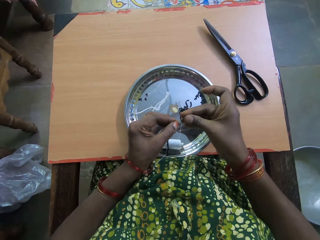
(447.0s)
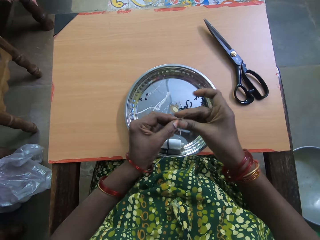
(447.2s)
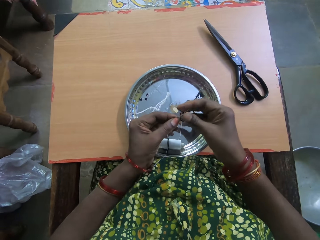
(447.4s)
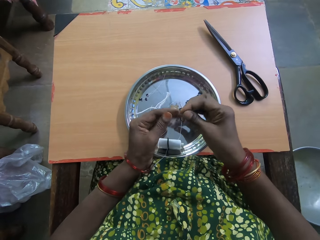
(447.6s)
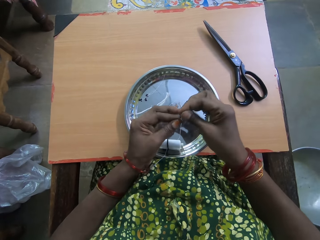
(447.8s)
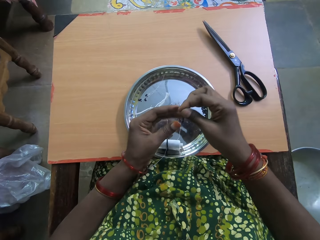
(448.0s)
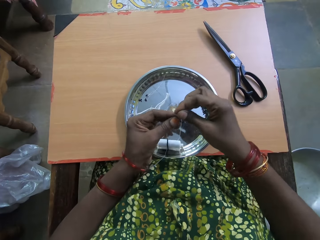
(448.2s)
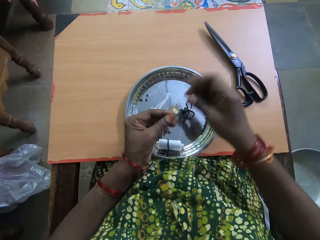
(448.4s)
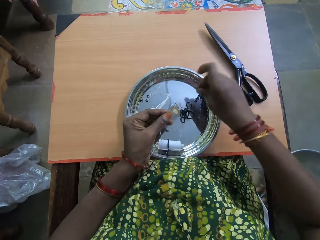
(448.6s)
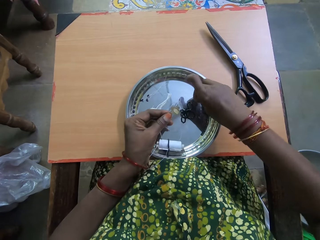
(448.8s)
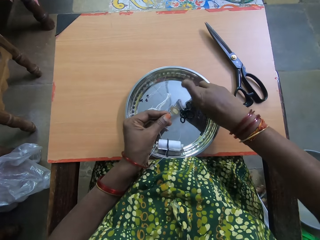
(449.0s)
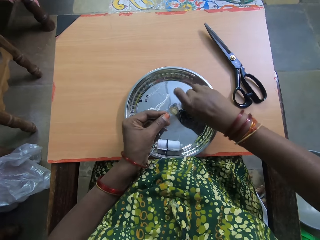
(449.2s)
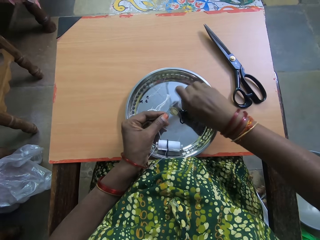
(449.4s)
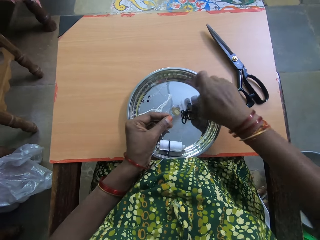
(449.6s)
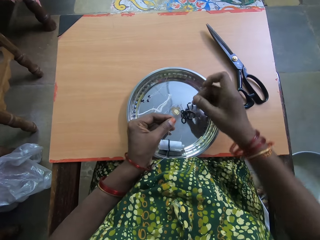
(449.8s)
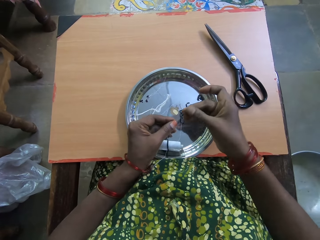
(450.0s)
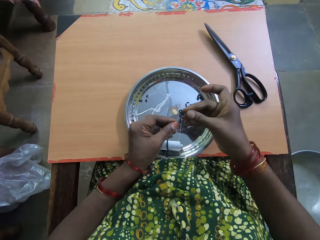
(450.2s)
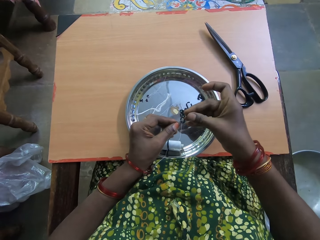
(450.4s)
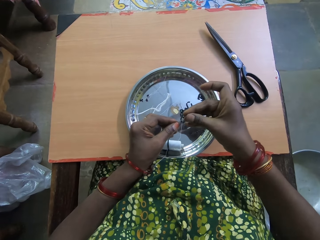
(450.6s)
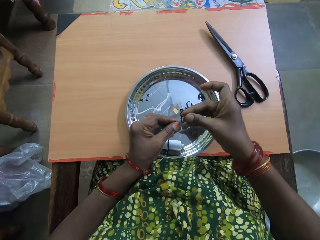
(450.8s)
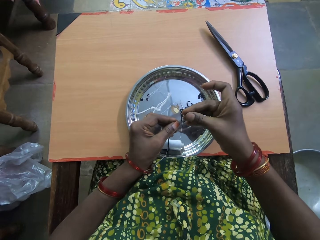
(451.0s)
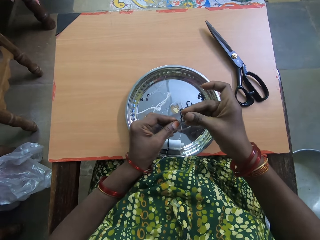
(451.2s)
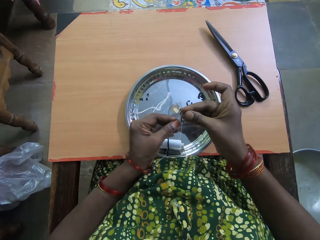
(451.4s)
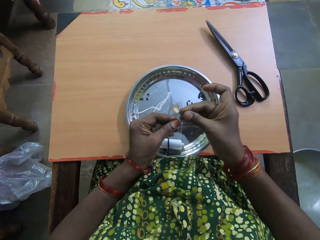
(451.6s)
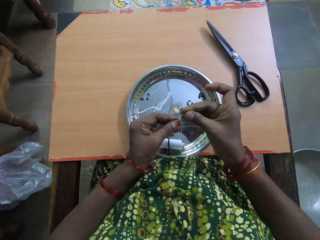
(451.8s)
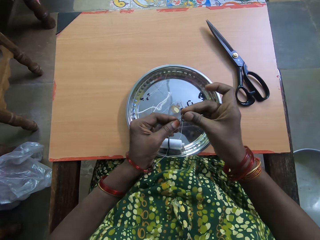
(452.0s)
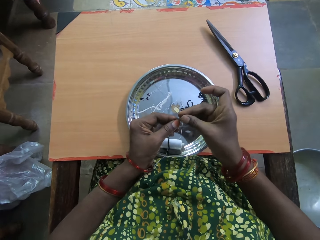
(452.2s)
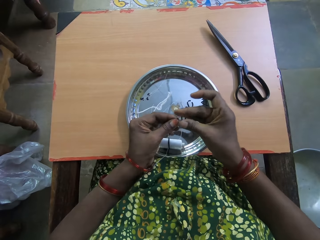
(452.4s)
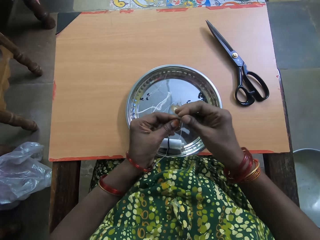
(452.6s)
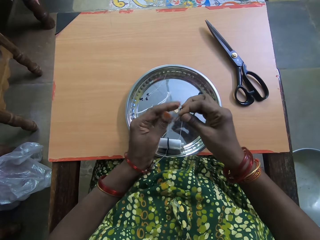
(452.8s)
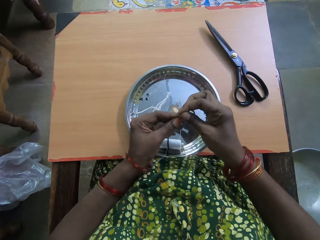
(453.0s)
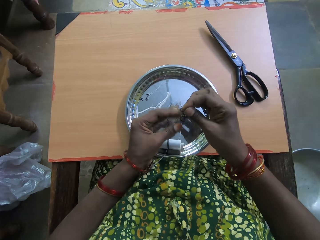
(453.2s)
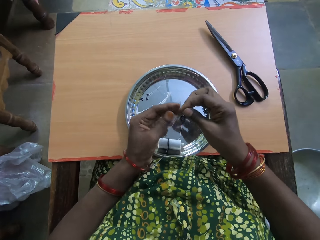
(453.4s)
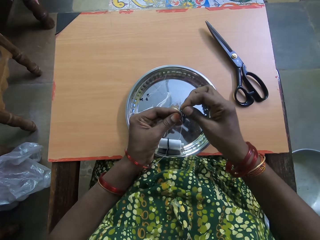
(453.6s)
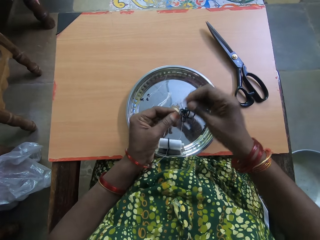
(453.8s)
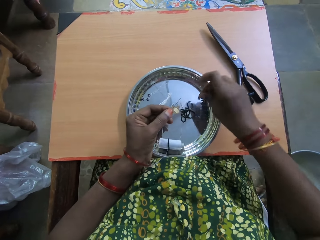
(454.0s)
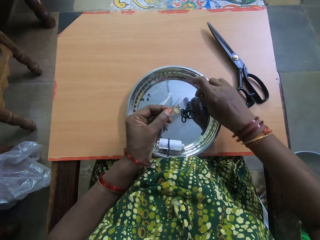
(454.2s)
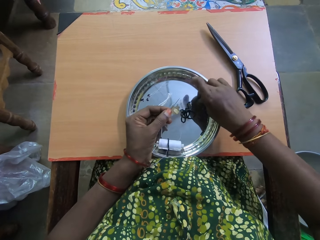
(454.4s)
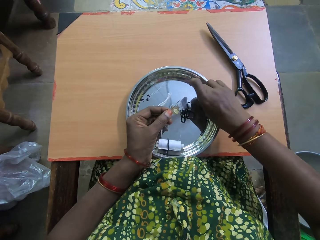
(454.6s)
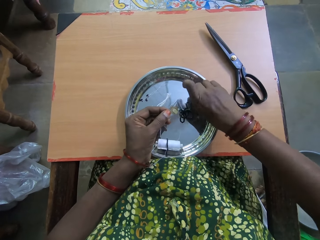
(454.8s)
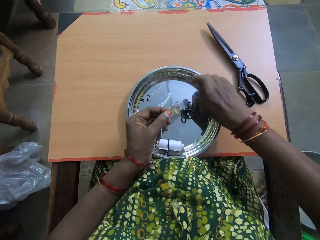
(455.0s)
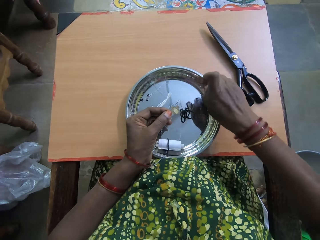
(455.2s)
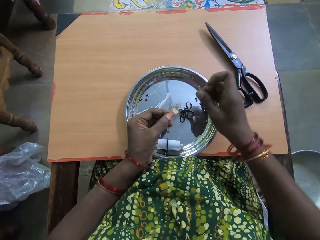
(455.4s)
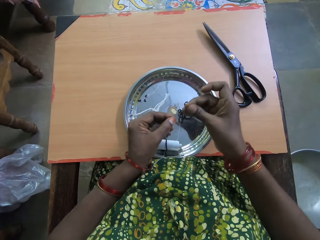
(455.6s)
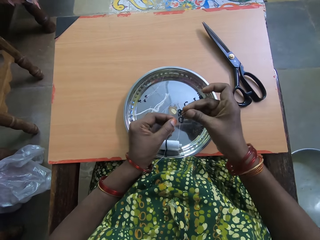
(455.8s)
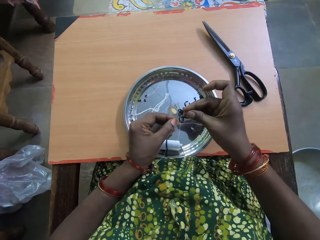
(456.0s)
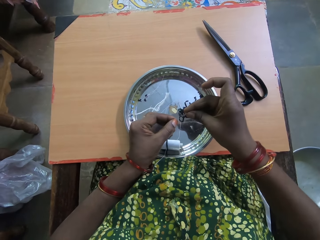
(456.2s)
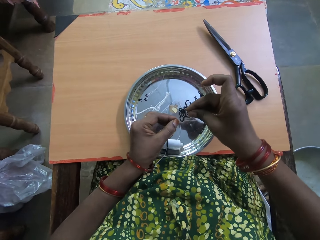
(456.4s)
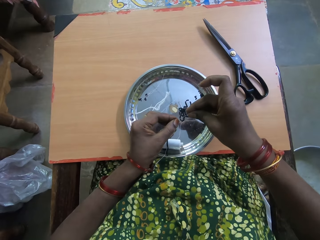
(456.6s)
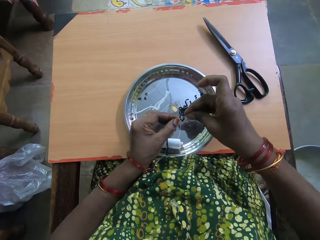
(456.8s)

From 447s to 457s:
The camera wearer inserts the bead into the thread with her right hand. She drags down the bead in the thread with her left hand. She picks up another bead from the tray on the table with her right hand. She inserts the bead into the thread with her right hand. She drags down the bead in the thread with her left hand. She picks up another bead from the tray on the table with her right hand.

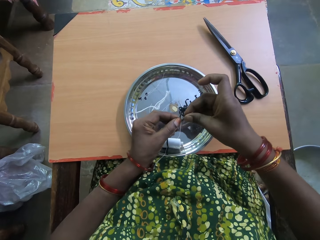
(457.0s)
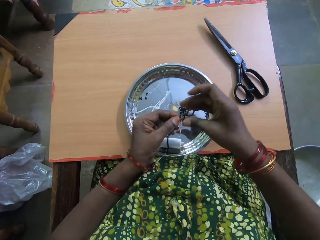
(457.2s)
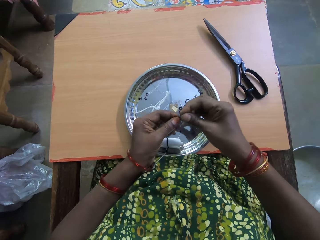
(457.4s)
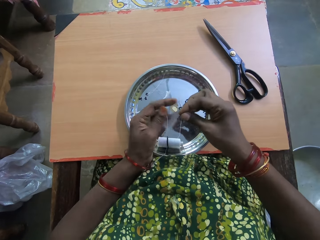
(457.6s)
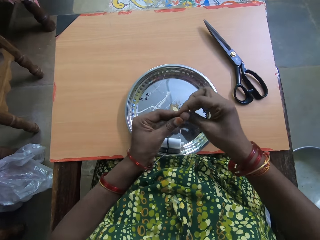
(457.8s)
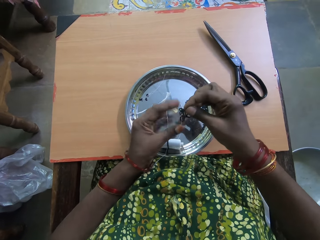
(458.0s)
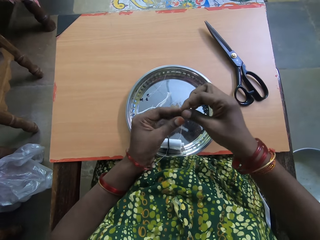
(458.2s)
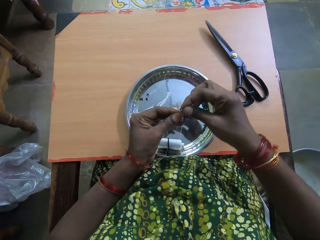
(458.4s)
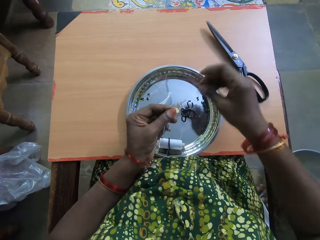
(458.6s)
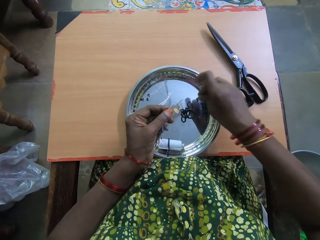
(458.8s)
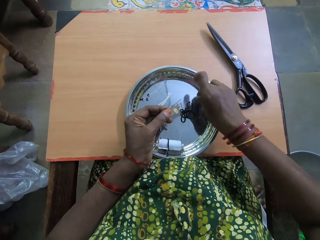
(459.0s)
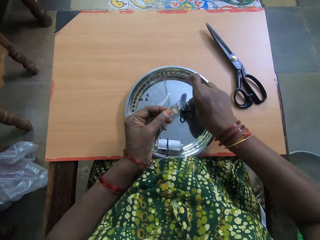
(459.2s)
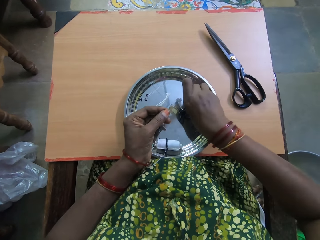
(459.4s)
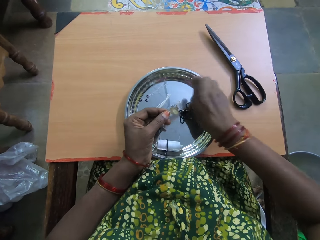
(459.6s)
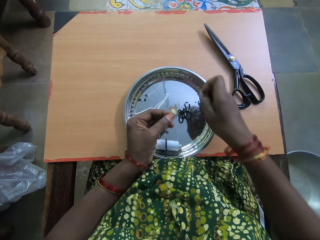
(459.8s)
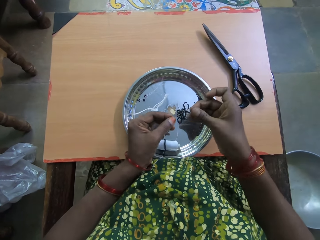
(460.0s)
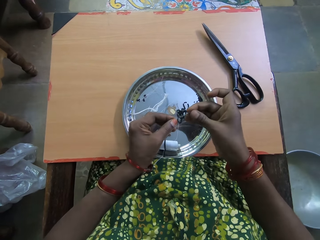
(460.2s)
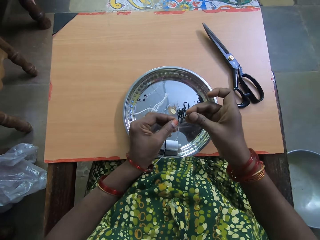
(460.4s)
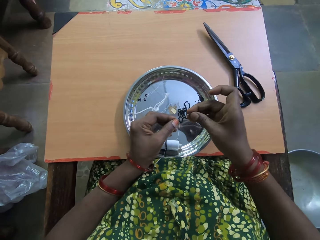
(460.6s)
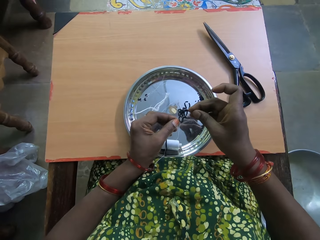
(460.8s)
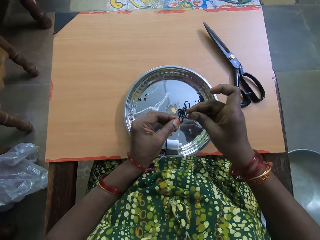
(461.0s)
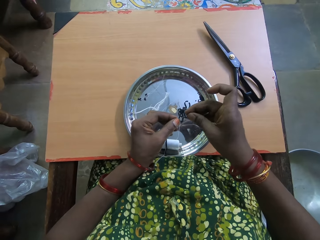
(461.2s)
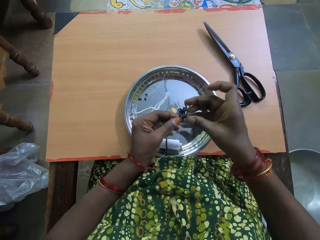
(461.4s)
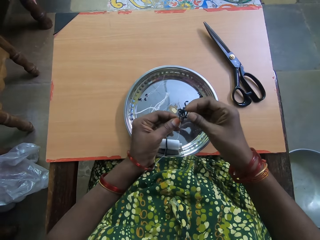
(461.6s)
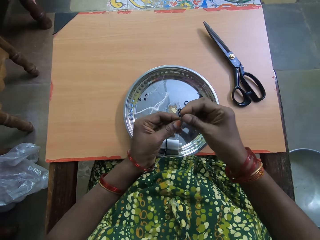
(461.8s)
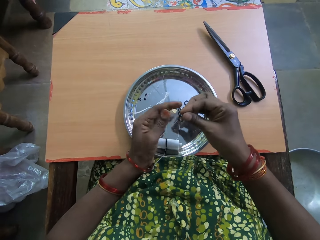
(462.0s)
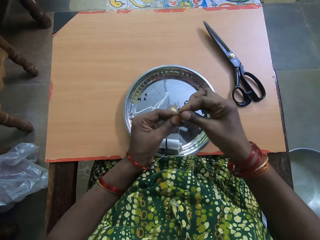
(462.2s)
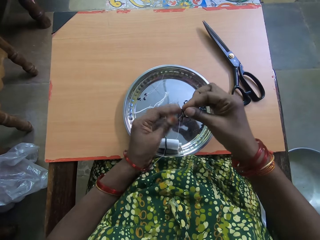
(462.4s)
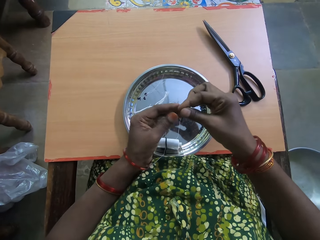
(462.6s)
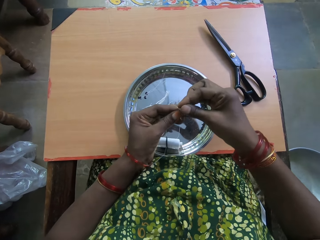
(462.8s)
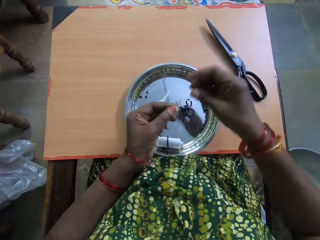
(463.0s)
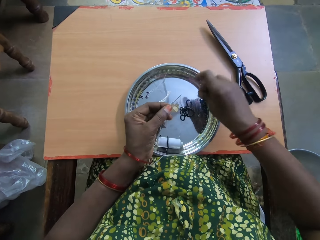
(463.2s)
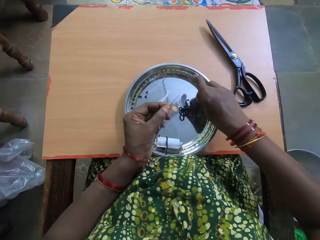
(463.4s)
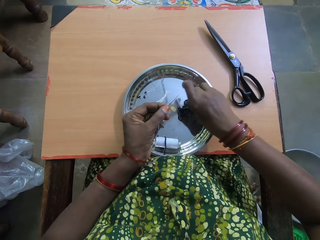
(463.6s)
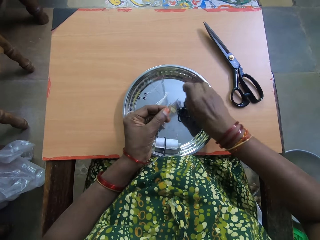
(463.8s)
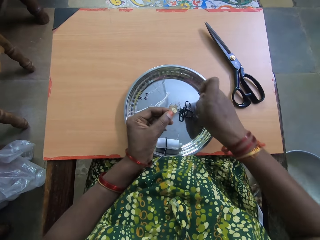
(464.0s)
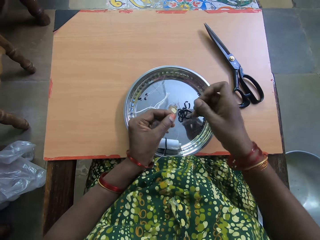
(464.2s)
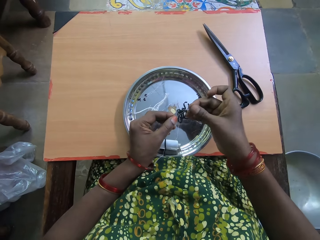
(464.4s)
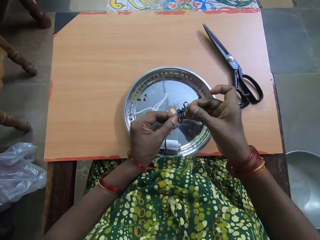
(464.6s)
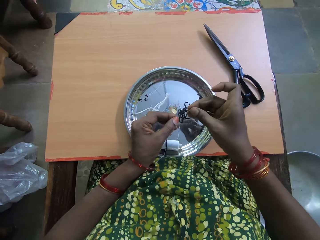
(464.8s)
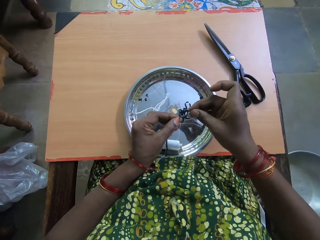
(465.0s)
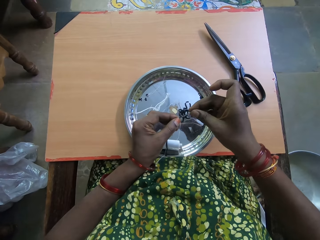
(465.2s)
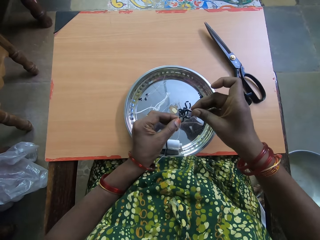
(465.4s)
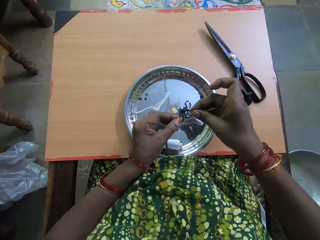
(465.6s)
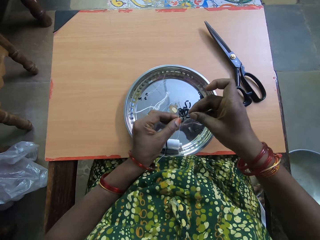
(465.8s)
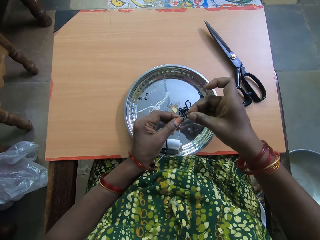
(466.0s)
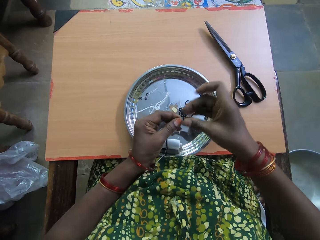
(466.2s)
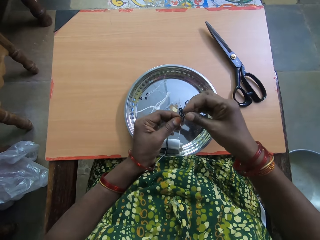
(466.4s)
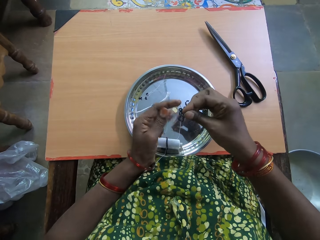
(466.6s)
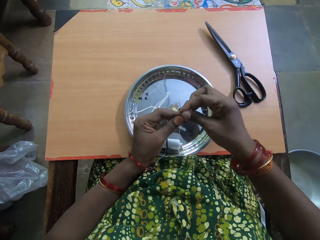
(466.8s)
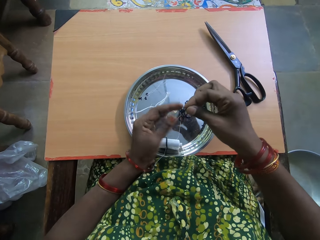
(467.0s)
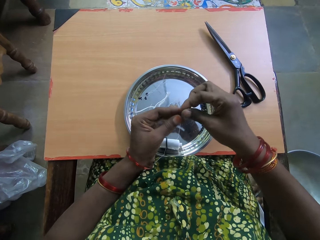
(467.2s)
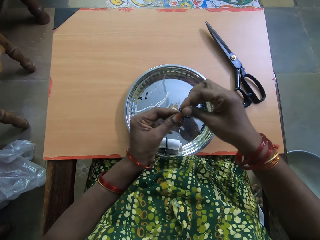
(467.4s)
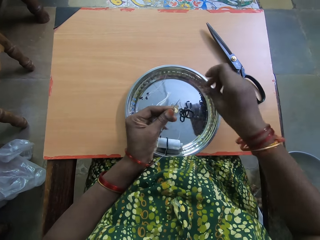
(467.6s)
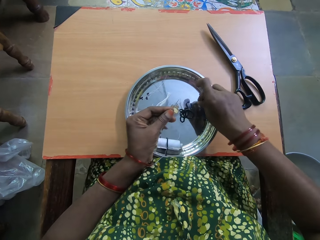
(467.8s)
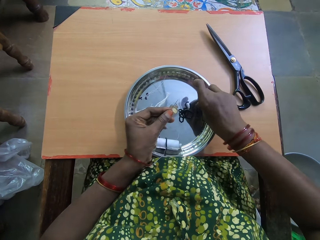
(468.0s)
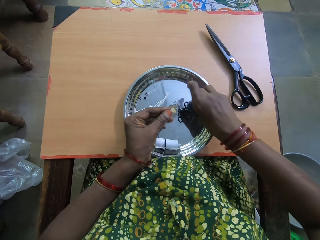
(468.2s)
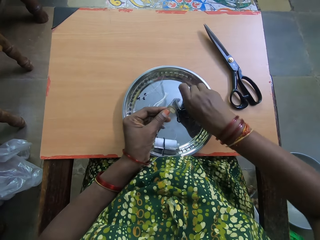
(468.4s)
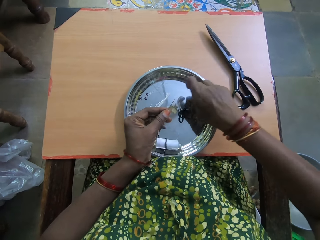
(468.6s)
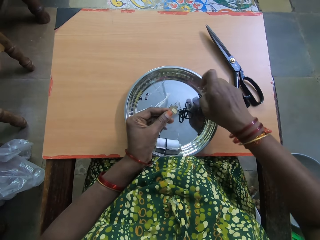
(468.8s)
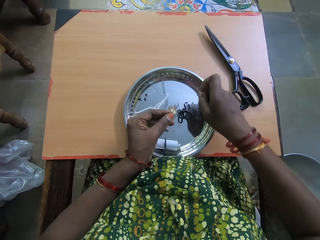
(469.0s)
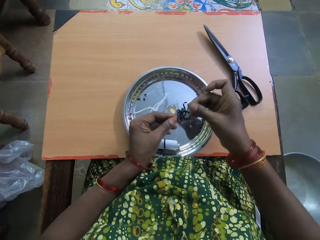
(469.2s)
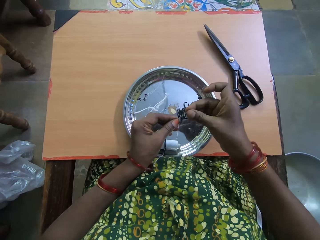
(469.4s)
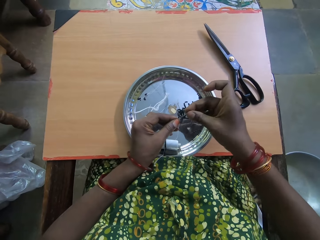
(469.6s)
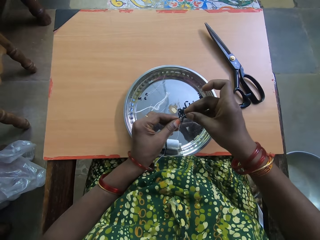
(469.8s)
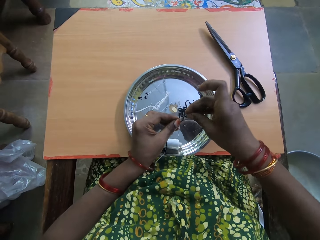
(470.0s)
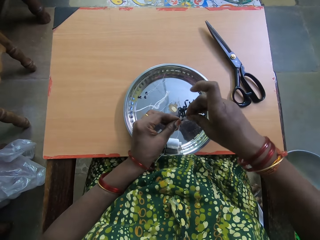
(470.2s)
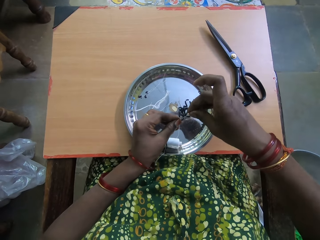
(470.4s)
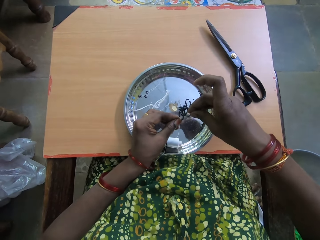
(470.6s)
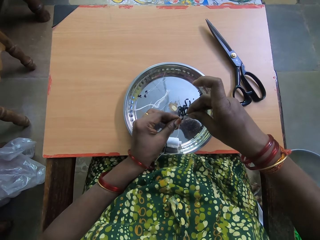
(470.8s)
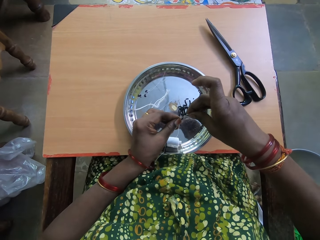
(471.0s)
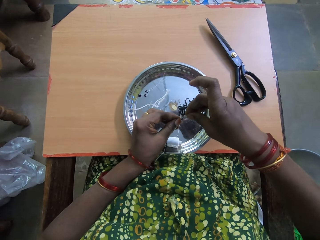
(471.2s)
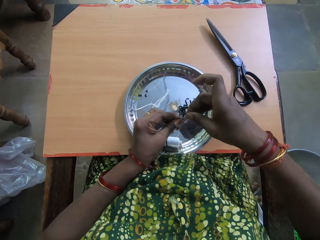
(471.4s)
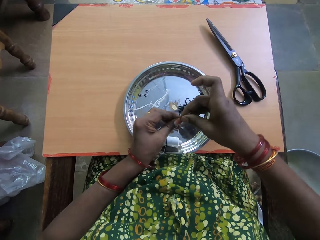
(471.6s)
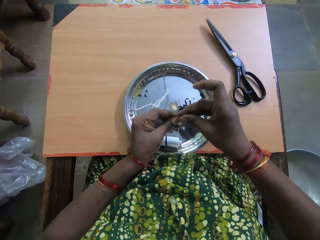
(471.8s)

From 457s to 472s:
The camera wearer inserts the bead into the thread with her right hand. She drags down the bead in the thread with her left hand. She picks up another bead from the tray on the table with her right hand. She inserts the bead into the thread with her right hand. She drags down the bead in the thread with her left hand. She picks up another bead from the tray on the table with her right hand. She inserts the bead into the thread with her right hand. She drags down the bead in the thread with her left hand. She picks up another bead from the tray on the table with her right hand.
